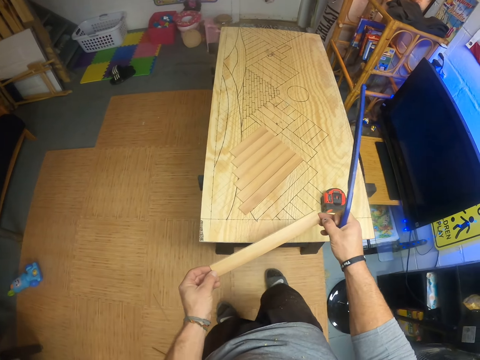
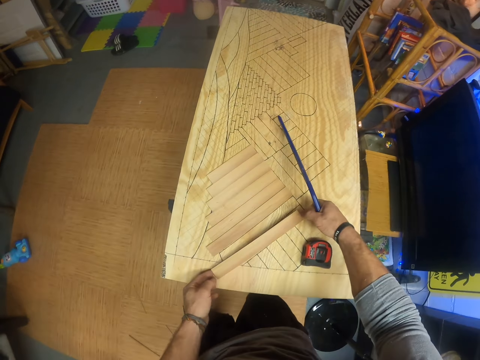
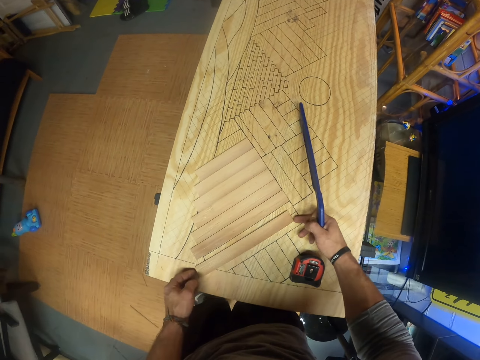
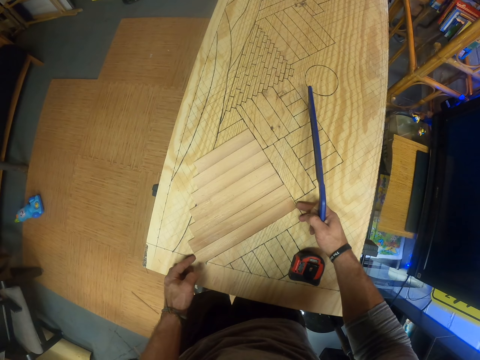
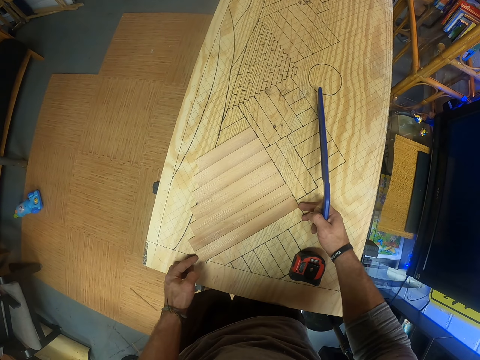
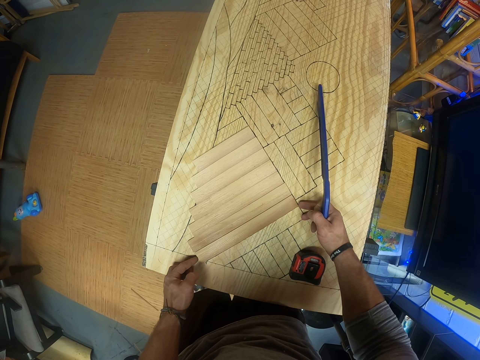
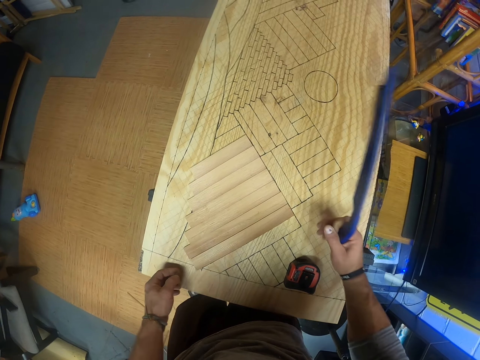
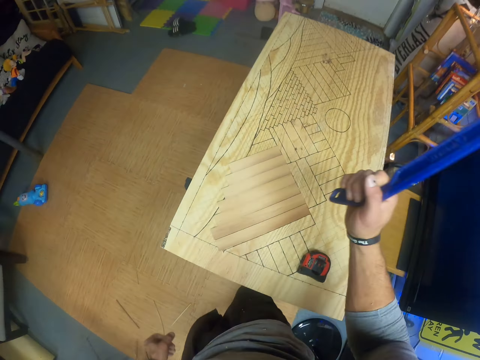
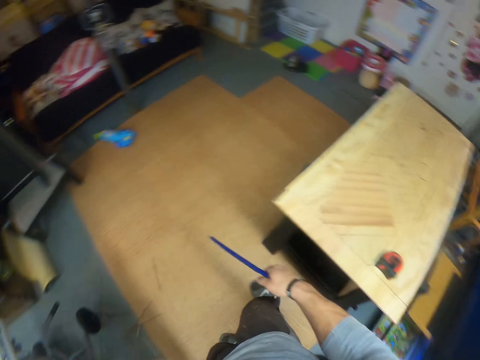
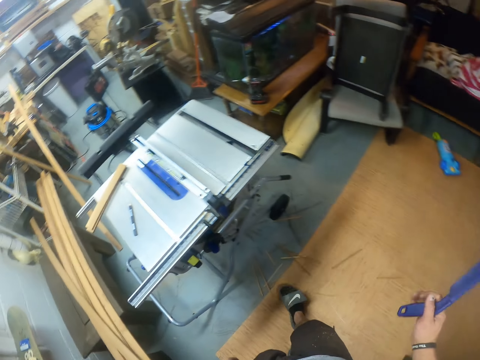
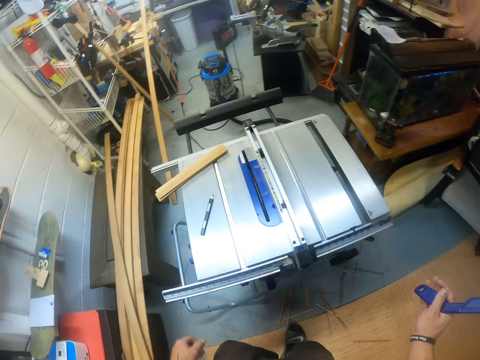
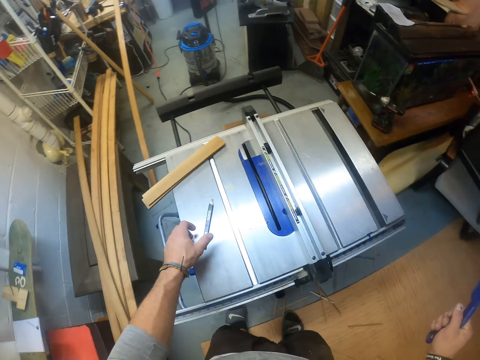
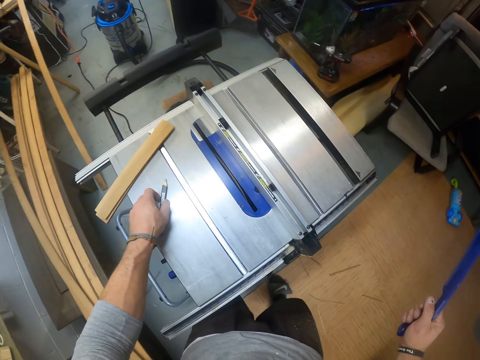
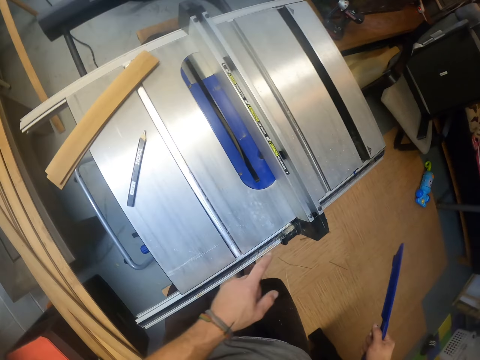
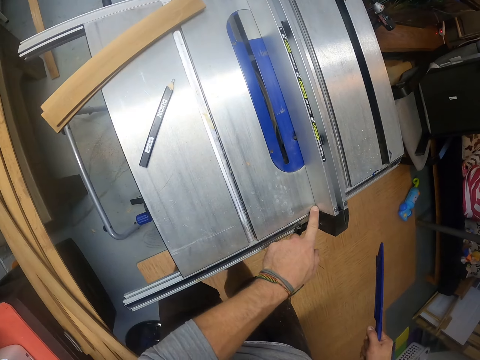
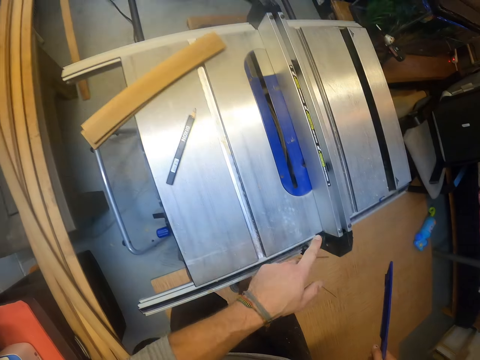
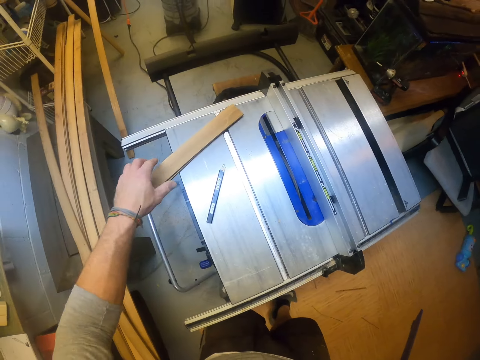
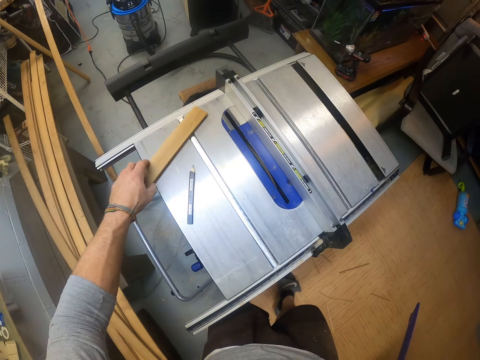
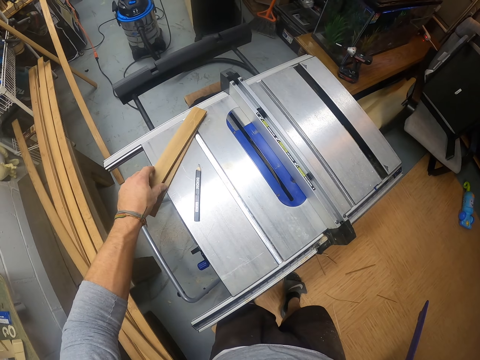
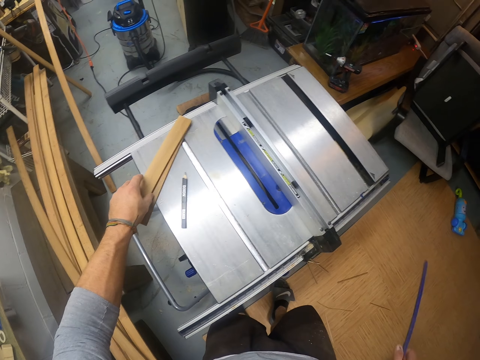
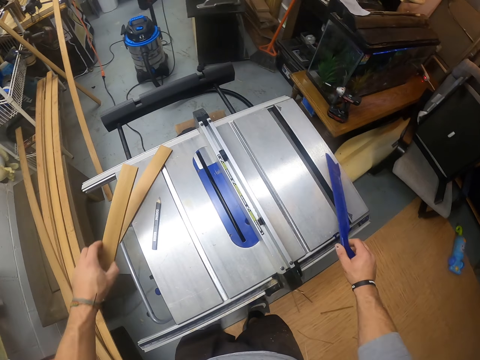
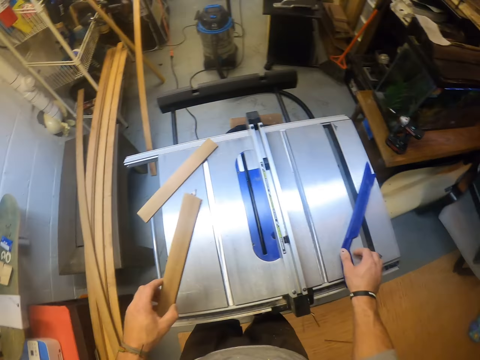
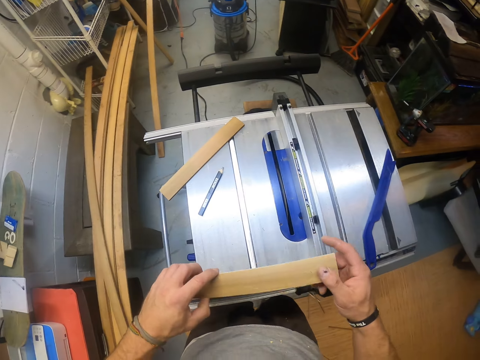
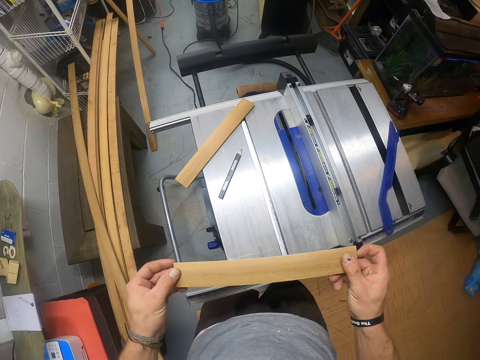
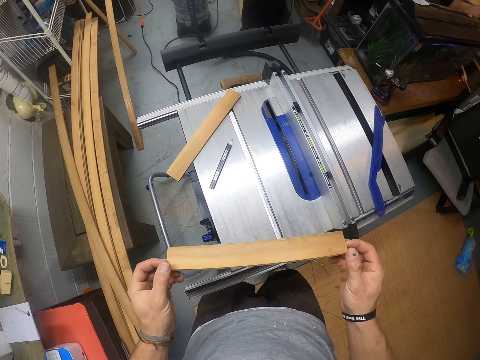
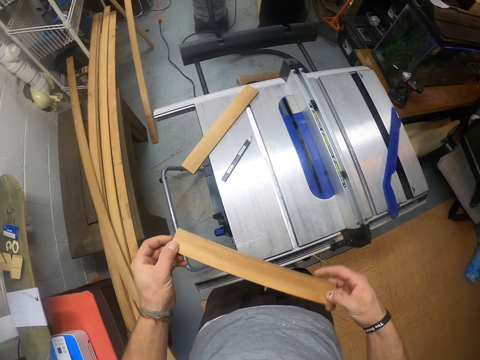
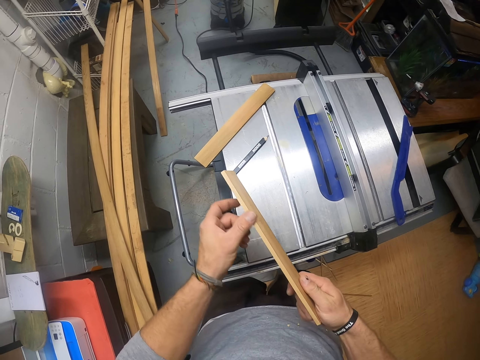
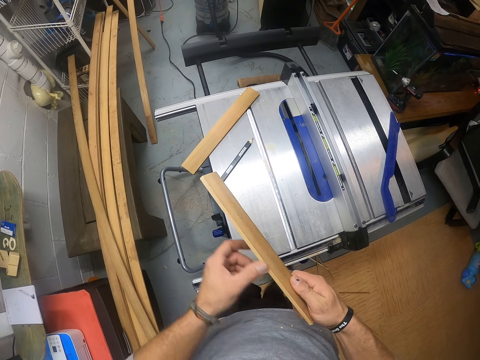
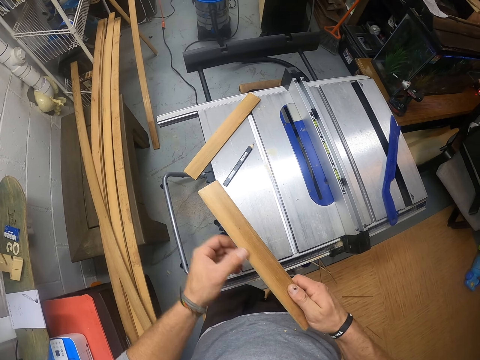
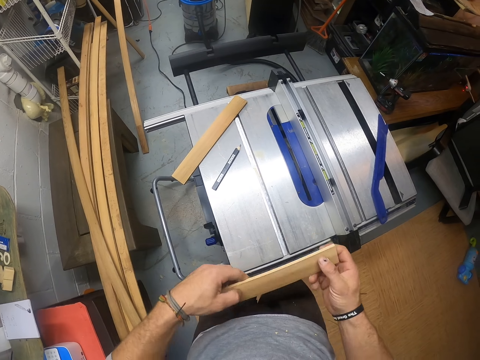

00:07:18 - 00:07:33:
The camera wearer places the piece of wood on the table with both hands. He fits the wood on a wooden structure. He turns back and walks forward. He repositions the pencil on the table saw with his left hand. He touches the table saw with his left hand. He rubs on the router table. He picks a piece of wood from the table saw with his left hand. He drops the push stick on the table saw with his right hand. He examines the piece of wood with both hands.

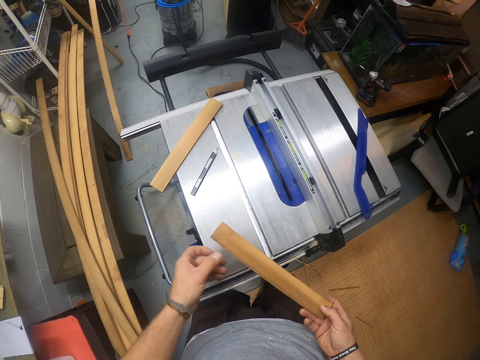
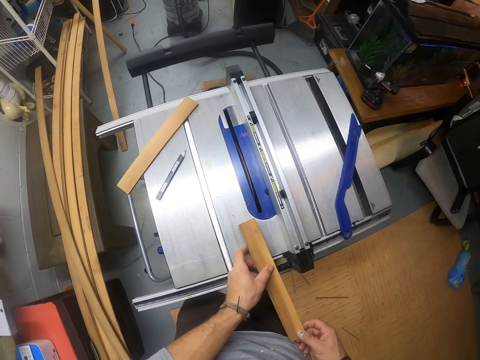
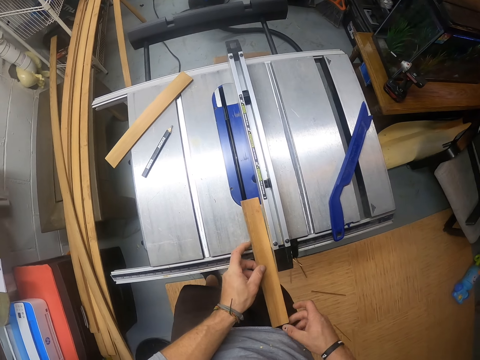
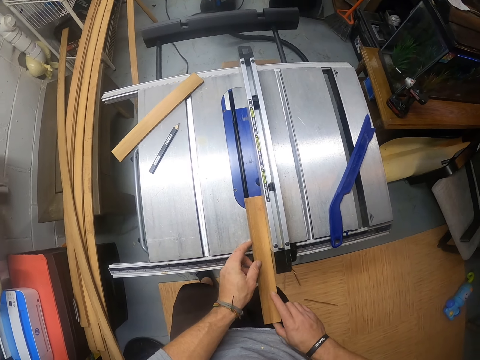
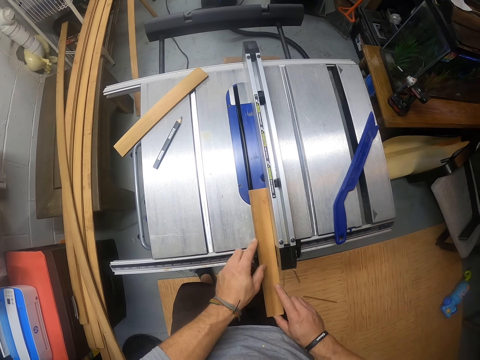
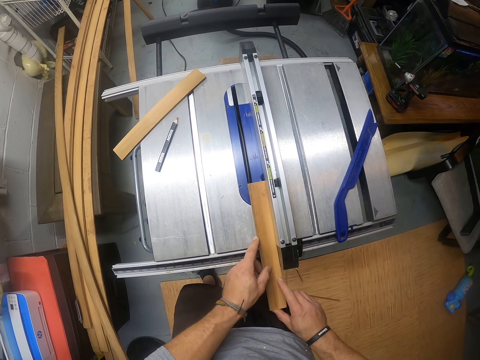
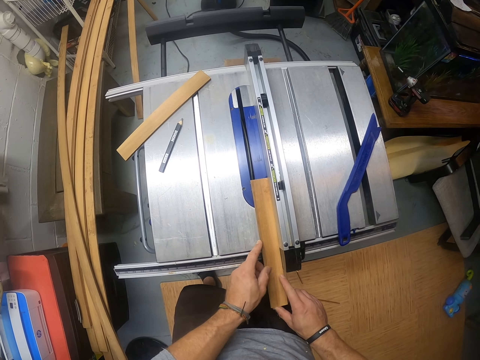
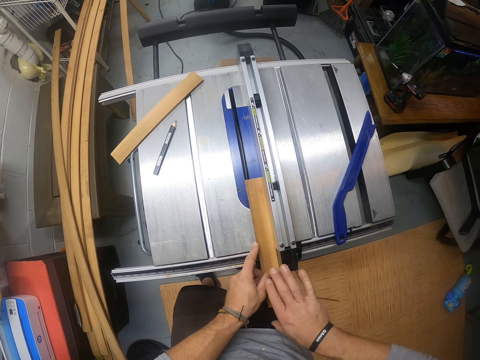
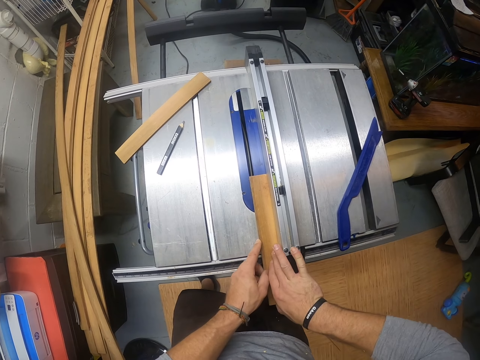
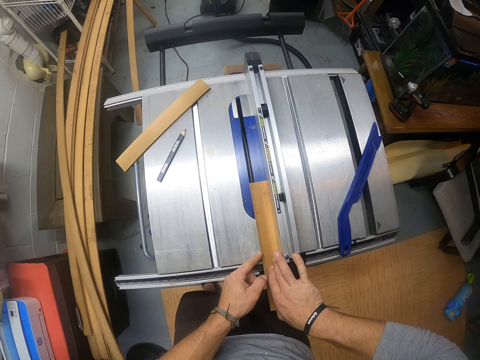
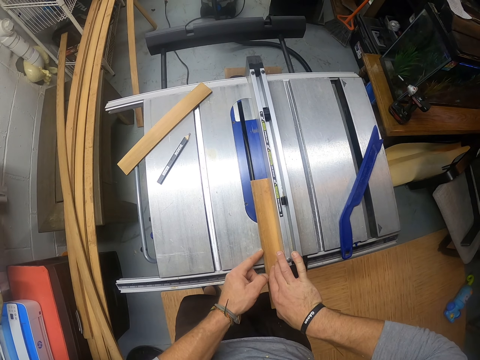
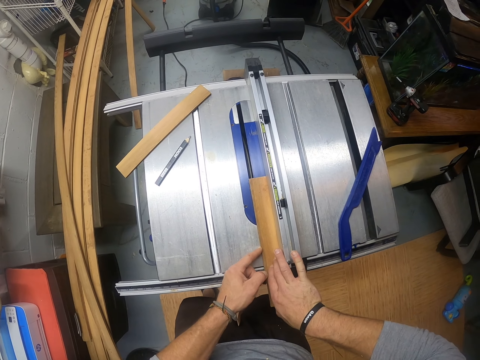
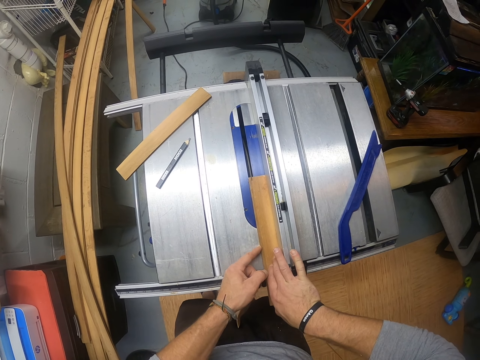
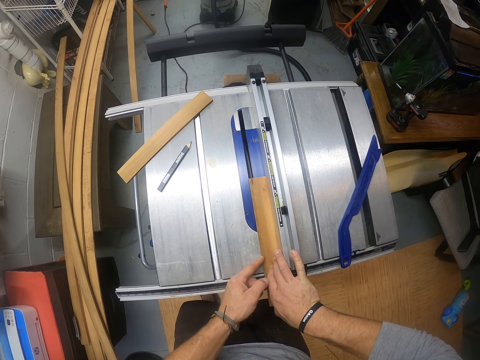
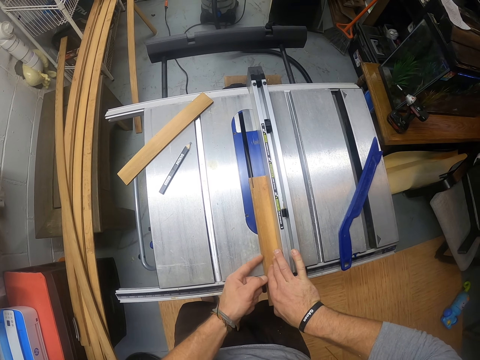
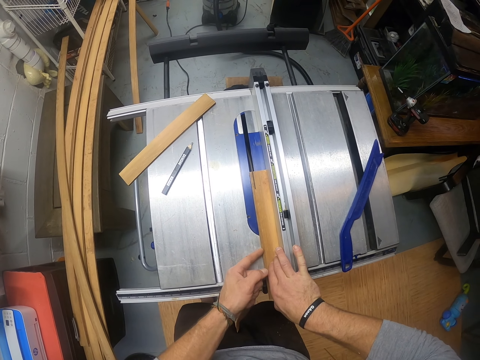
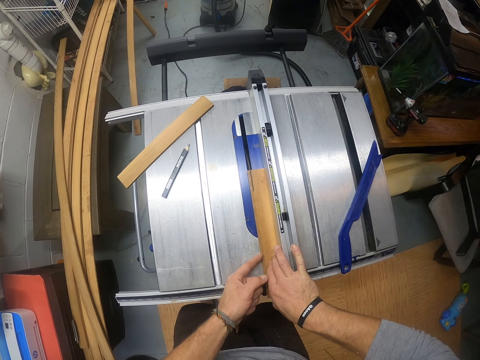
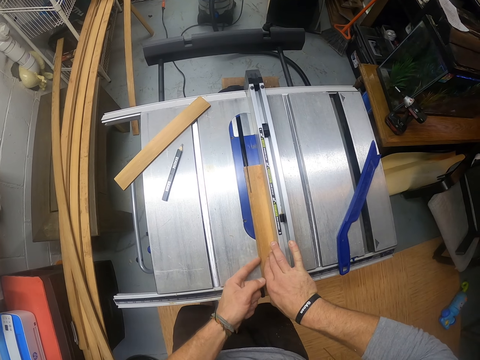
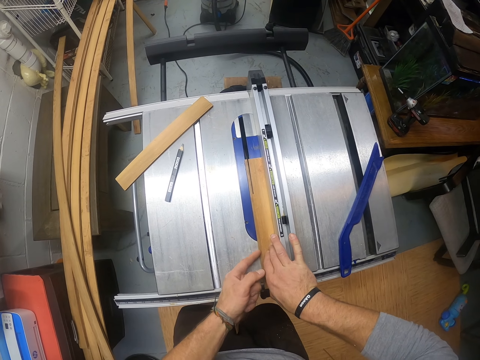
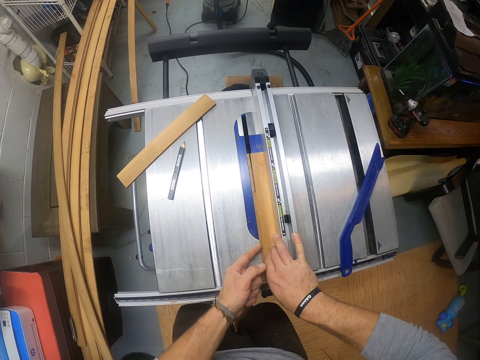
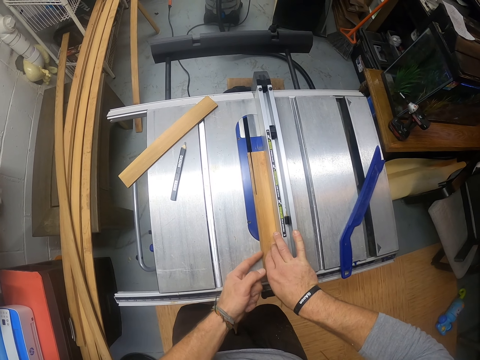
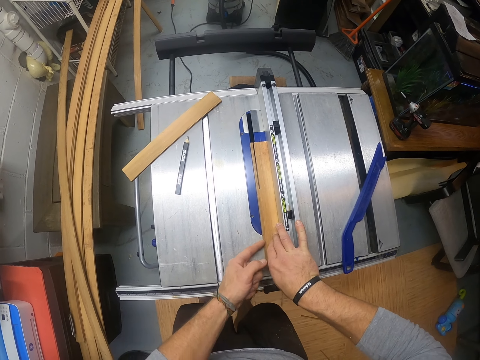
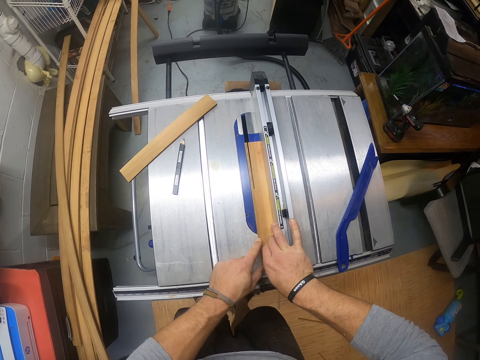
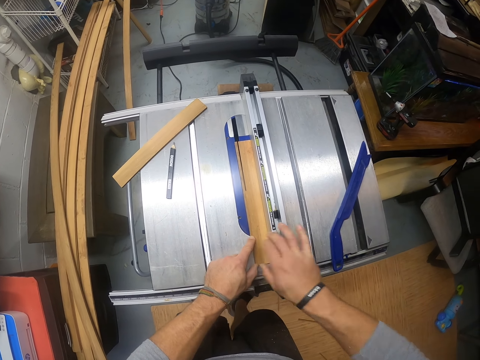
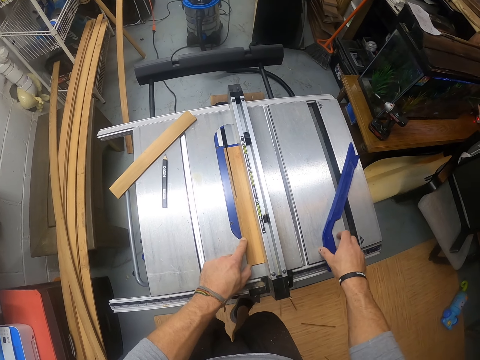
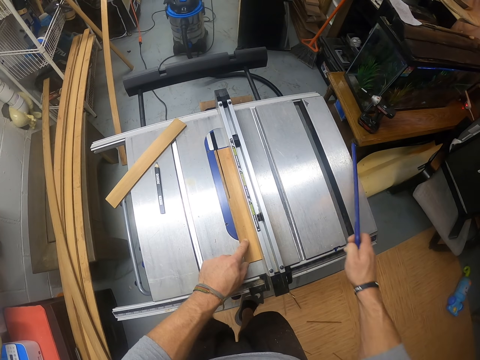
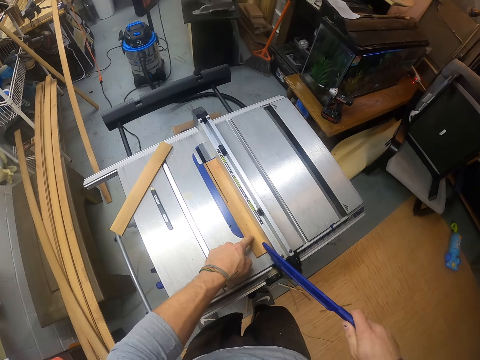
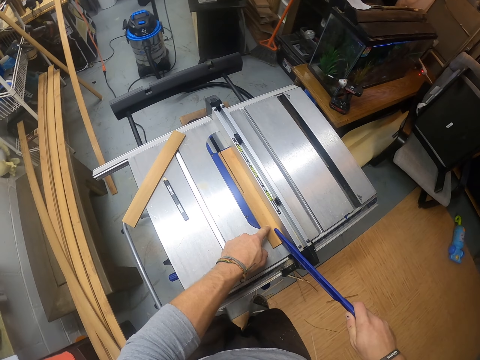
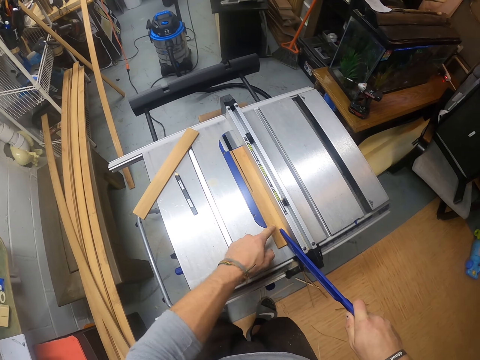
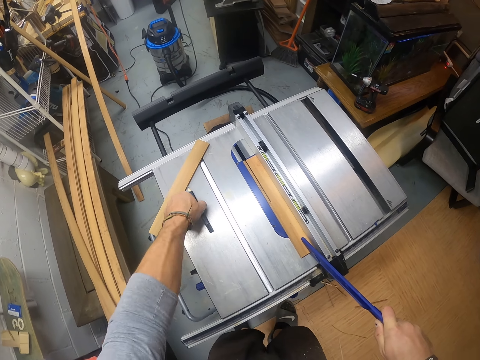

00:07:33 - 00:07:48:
The camera wearer places the wood on the router table. He cuts the piece of wood in his hands with the table saw. He pushes the wood towards the cutter. He picks up the push stick from the table saw with his right hand. He pushes the piece of wood on the table saw with the push stick in his right hand. He places the push stick on the wood. He picks up the pencil from the table saw with his left hand.
